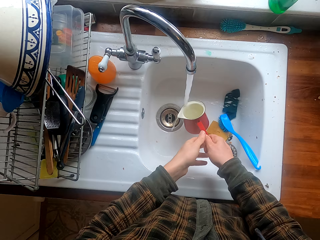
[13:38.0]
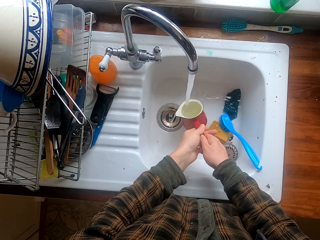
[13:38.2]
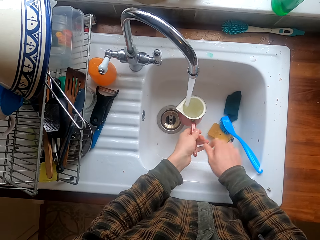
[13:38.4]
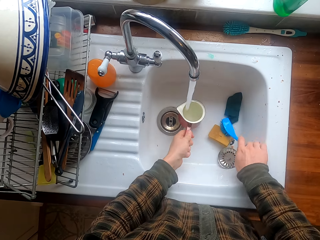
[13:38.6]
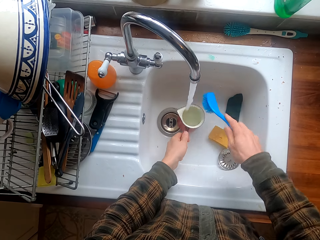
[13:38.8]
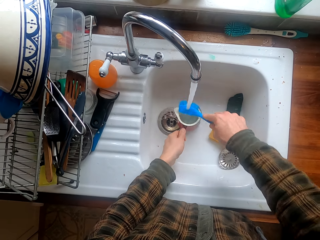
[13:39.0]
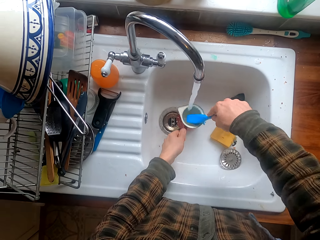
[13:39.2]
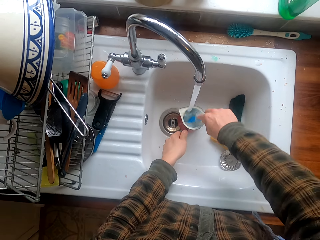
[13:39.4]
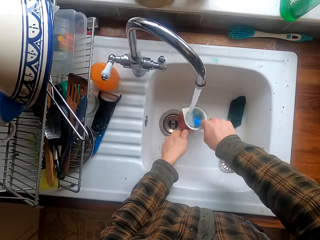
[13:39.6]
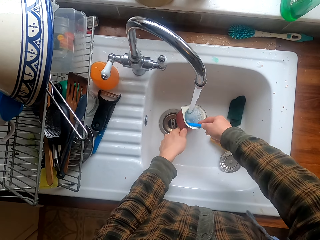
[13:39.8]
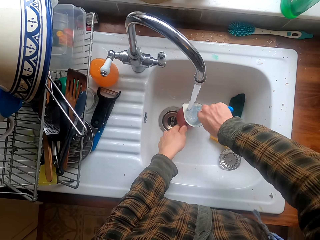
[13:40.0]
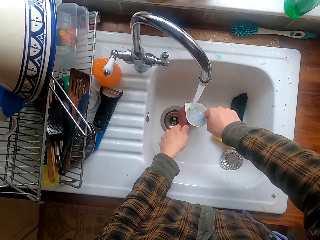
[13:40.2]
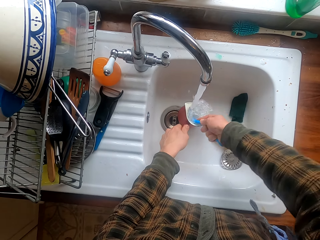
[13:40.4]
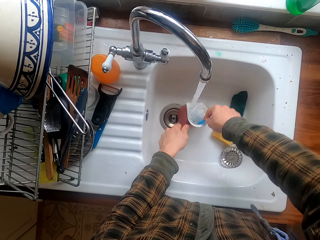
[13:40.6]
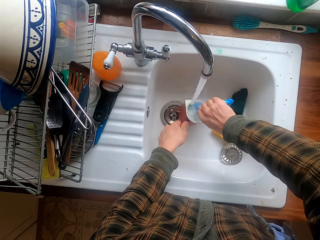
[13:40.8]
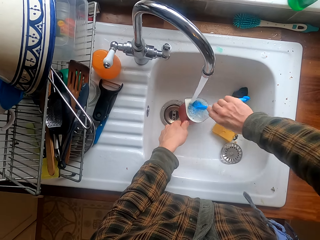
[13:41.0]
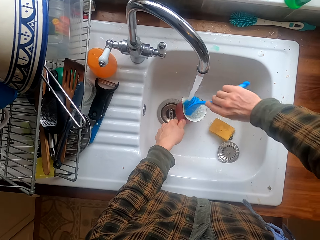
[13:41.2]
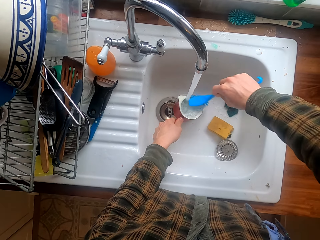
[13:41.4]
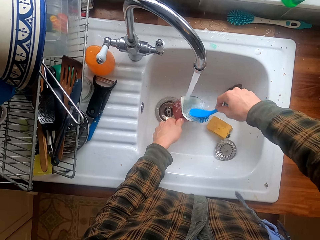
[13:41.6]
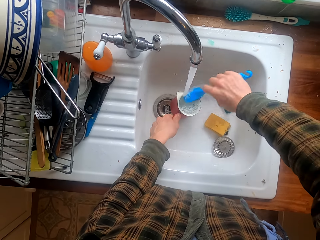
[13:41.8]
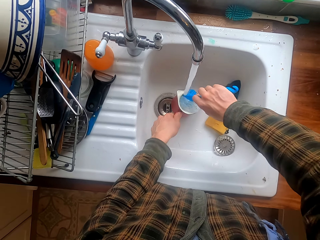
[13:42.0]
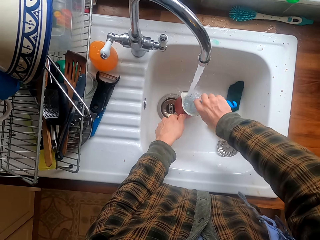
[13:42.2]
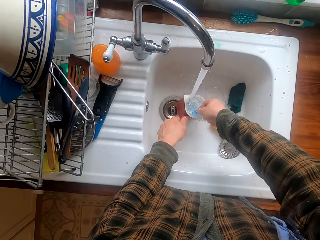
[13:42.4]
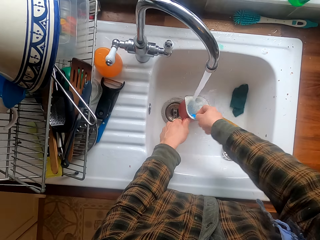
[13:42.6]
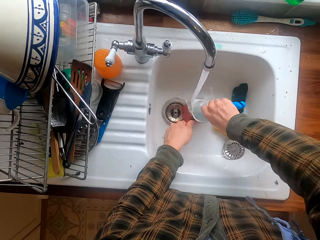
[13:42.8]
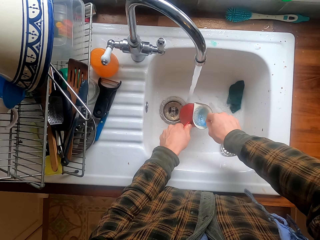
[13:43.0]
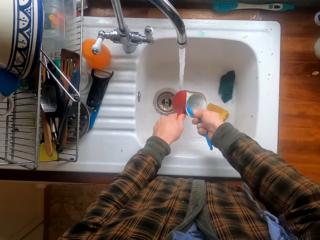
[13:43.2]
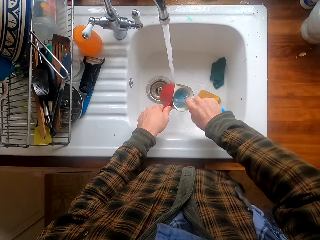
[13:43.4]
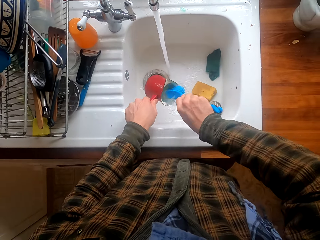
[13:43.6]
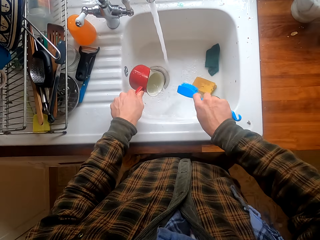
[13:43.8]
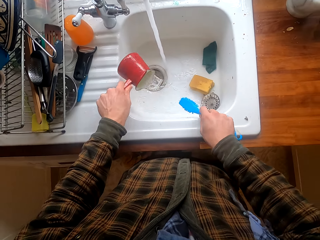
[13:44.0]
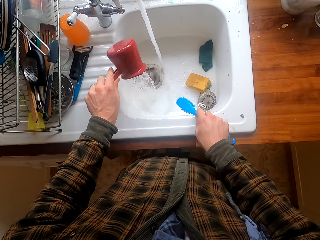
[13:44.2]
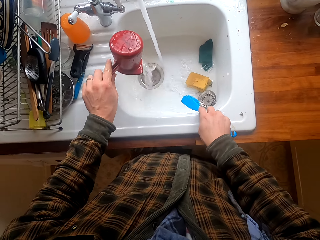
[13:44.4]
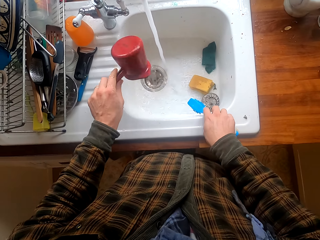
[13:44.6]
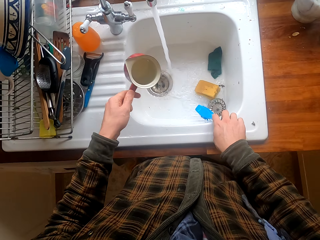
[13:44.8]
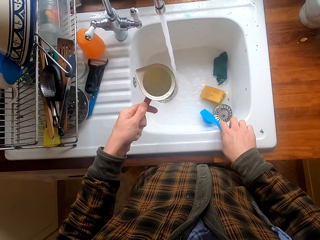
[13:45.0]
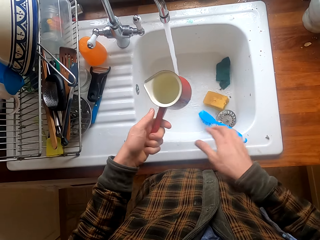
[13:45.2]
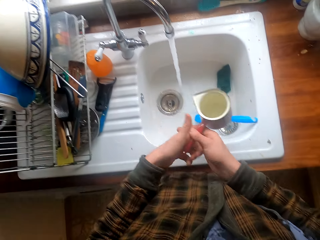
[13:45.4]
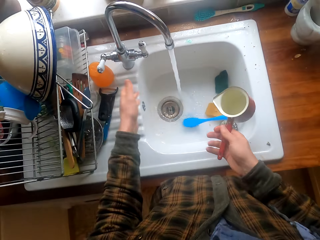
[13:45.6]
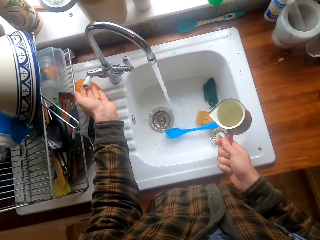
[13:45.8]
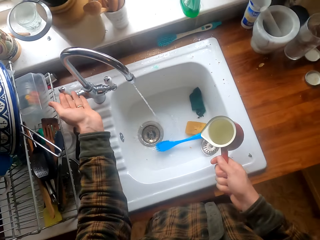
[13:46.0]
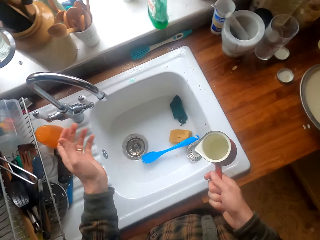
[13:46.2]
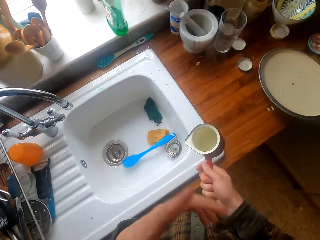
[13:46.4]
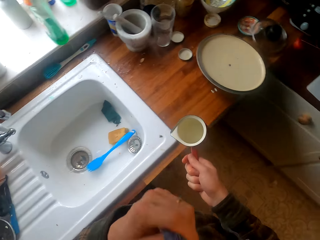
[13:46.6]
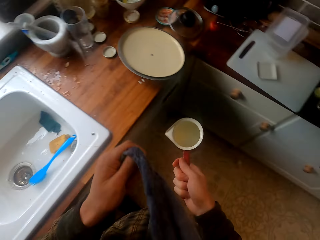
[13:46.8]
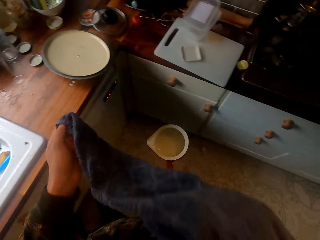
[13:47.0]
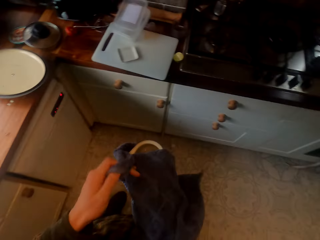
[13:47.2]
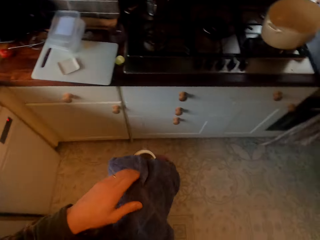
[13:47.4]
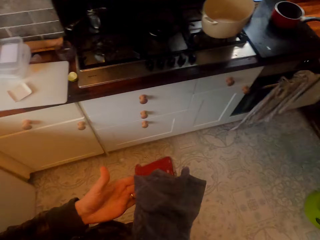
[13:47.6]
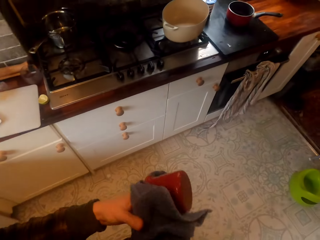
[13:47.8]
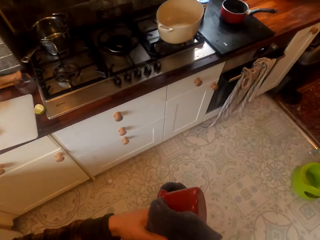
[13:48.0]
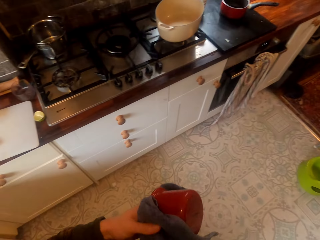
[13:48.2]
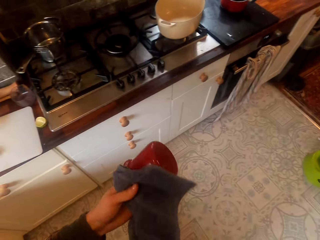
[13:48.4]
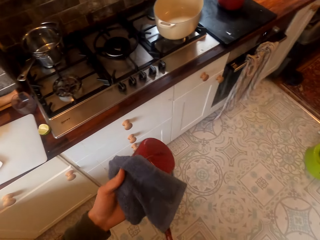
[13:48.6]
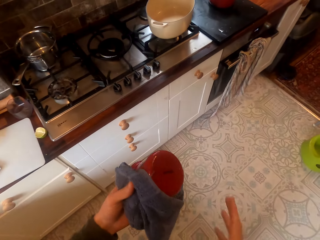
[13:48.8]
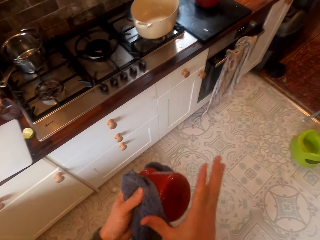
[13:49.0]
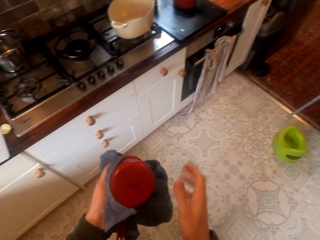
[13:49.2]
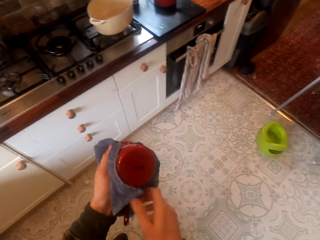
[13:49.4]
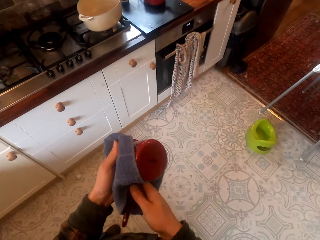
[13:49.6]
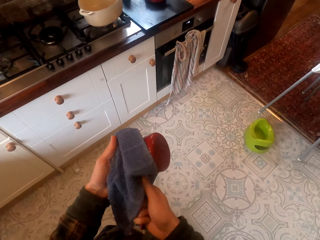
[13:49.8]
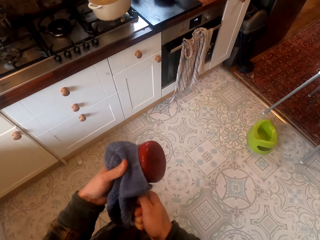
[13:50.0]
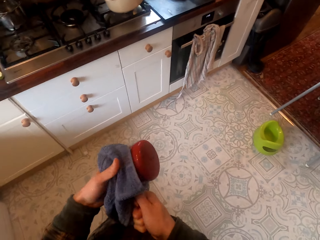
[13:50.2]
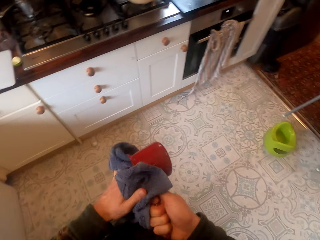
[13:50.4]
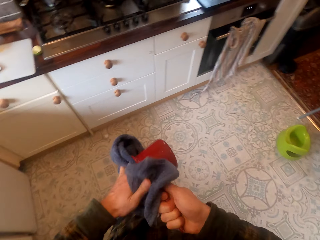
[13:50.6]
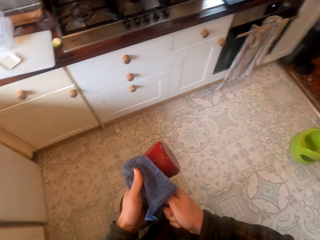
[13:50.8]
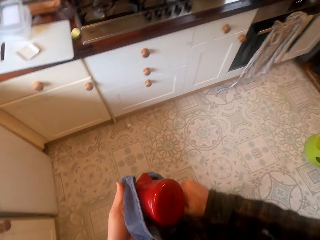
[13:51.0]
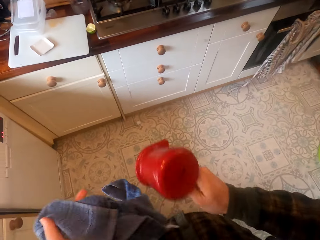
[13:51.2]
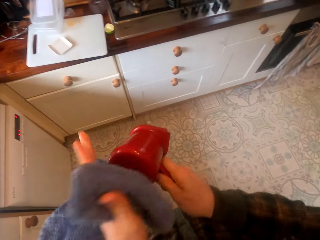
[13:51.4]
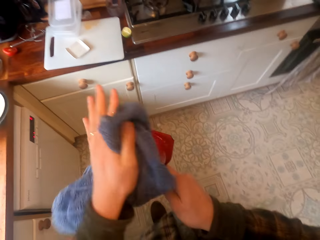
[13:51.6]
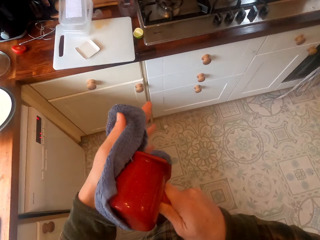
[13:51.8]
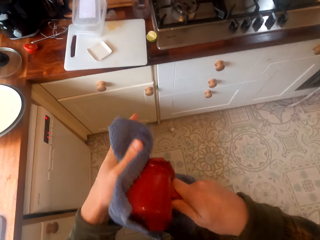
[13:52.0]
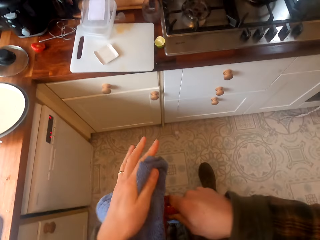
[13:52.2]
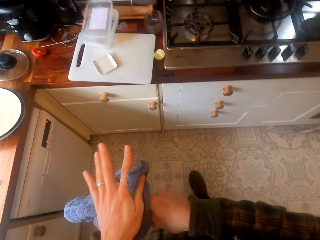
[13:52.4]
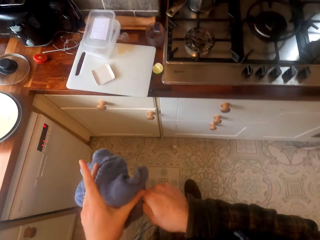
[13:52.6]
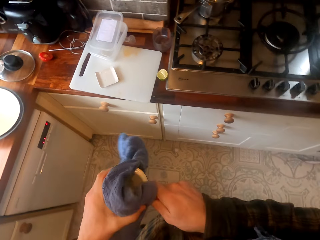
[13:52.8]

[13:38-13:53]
The camera wearer takes the utensil brush. They wash the saucepan with the brush. They pour water in the sink. They drop the brush in the sink. They take the jar to the right hand. They close the kitchen tap in the kitchen. They take a towel. They converse to a woman. They wipe the jar with the towel. They laugh to the woman.

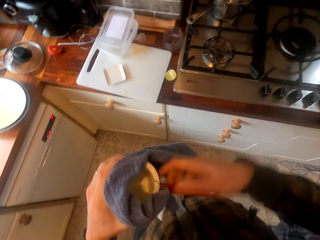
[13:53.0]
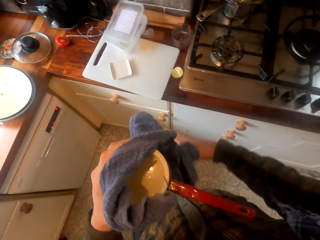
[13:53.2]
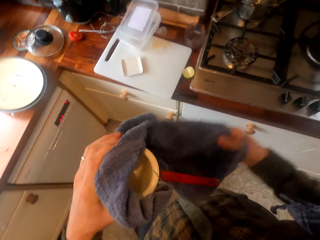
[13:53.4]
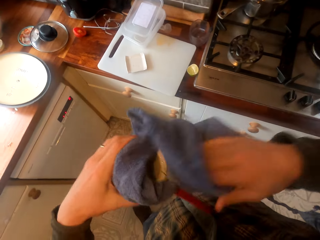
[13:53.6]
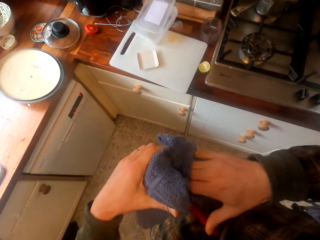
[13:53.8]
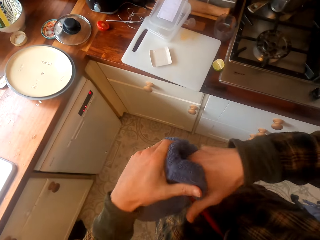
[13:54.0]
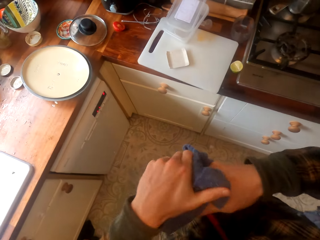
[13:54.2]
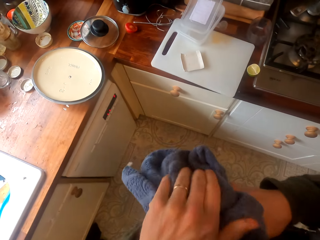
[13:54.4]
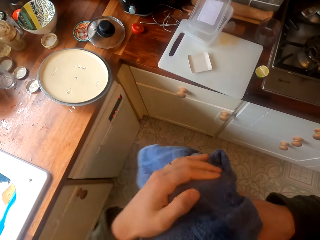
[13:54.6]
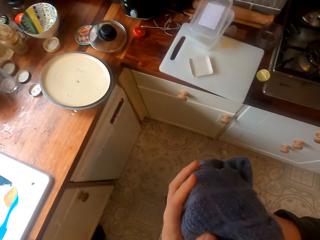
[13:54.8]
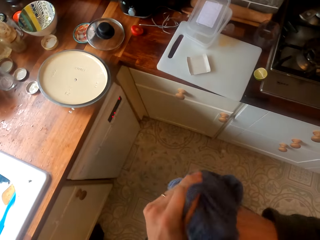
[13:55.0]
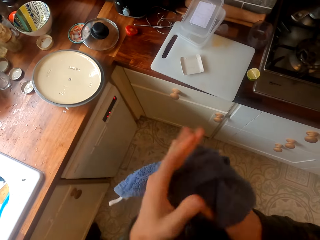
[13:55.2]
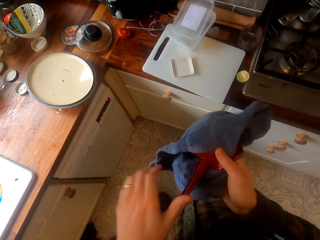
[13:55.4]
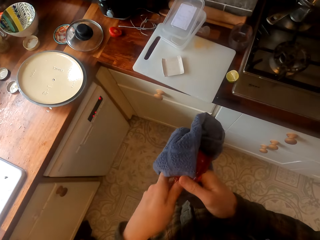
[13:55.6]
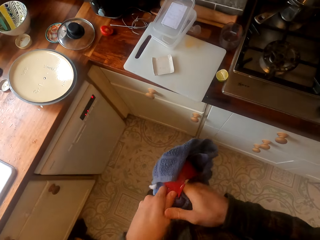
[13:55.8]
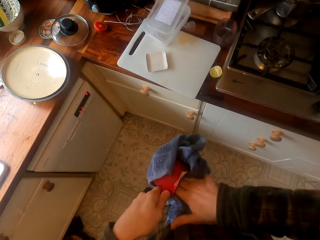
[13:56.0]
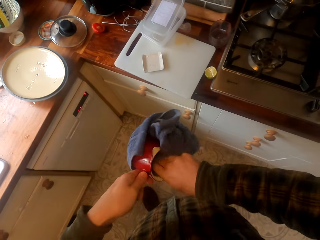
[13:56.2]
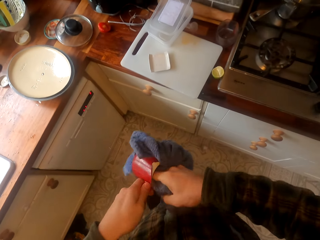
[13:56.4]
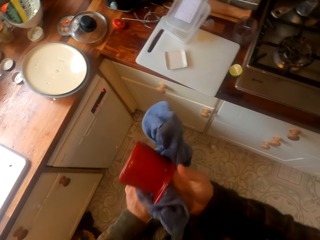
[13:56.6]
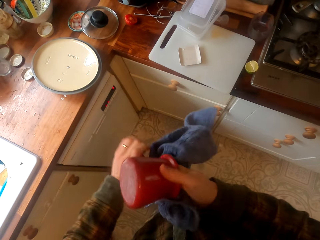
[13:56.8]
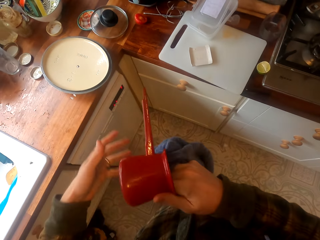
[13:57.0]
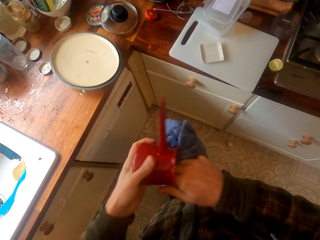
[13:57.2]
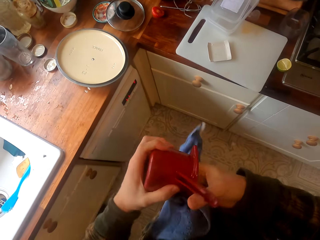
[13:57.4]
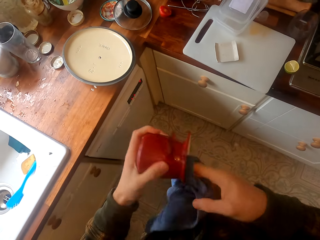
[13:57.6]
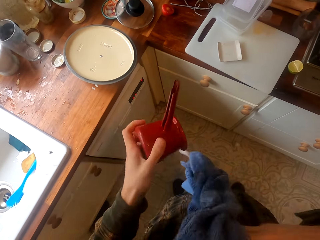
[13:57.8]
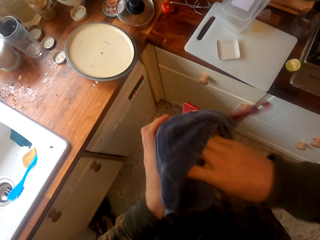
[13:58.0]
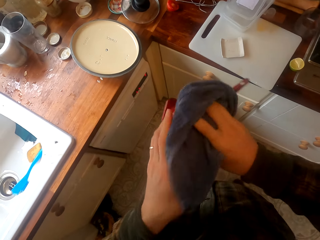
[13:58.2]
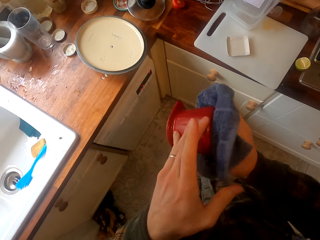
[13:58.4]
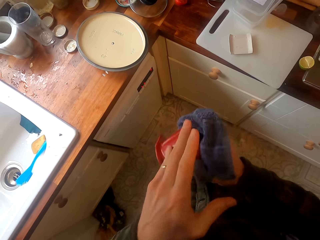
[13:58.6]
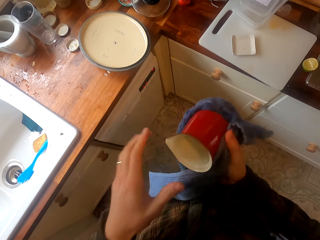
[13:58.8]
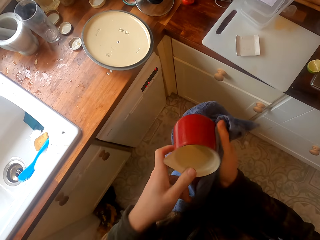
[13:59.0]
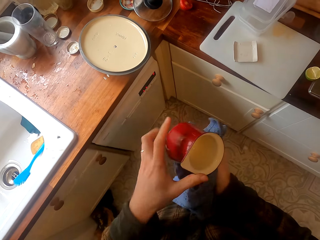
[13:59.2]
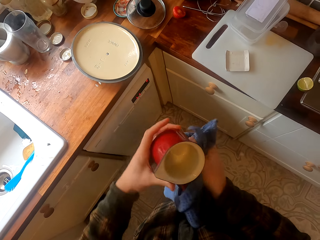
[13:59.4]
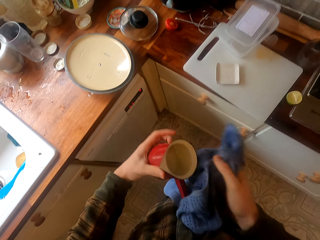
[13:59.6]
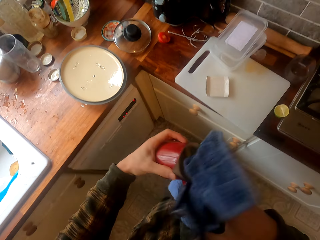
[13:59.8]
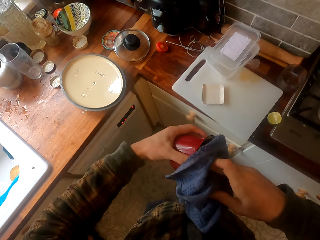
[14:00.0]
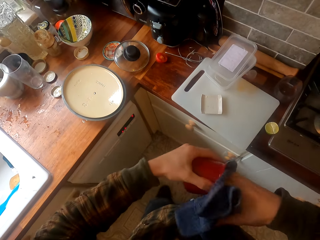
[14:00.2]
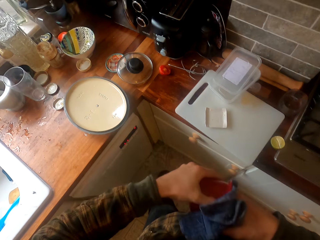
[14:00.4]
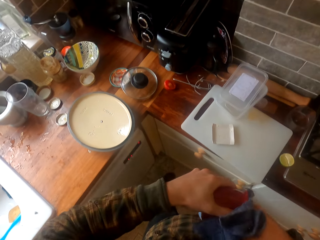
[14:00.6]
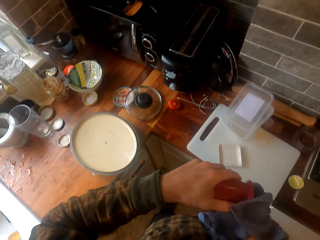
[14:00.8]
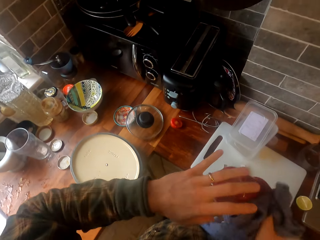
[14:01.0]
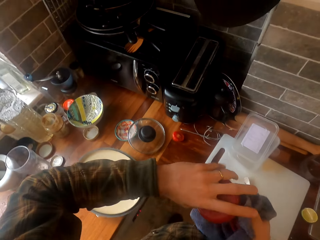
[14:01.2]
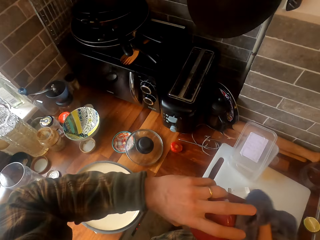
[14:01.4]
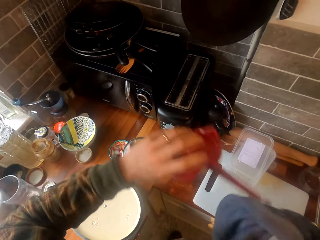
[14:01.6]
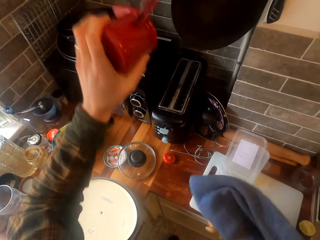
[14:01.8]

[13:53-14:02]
The camera wearer converses to a woman.
